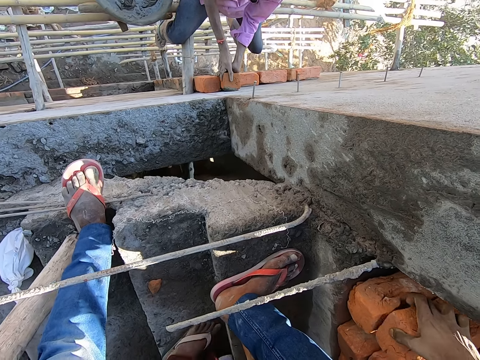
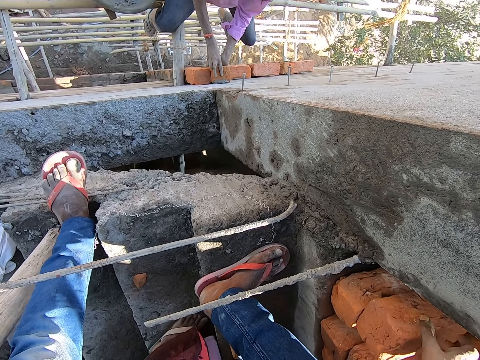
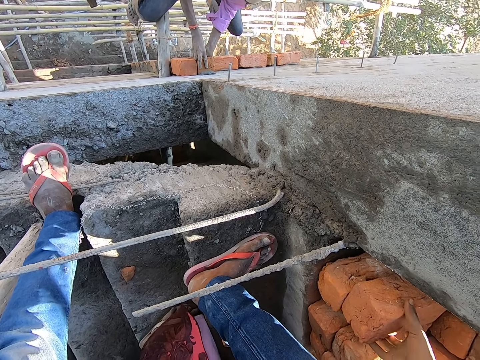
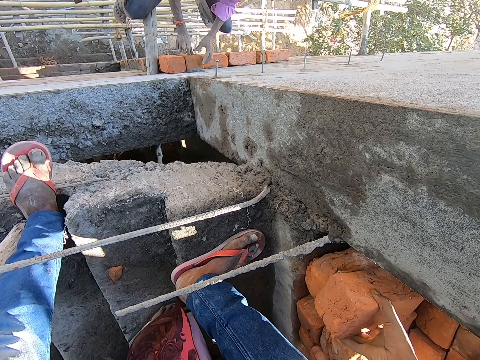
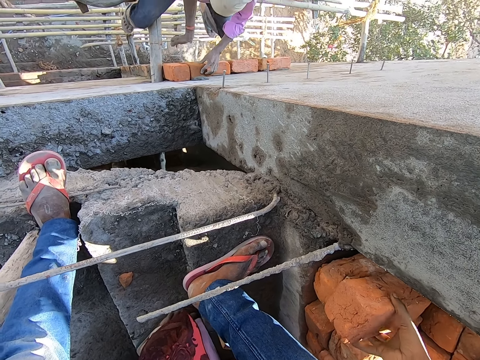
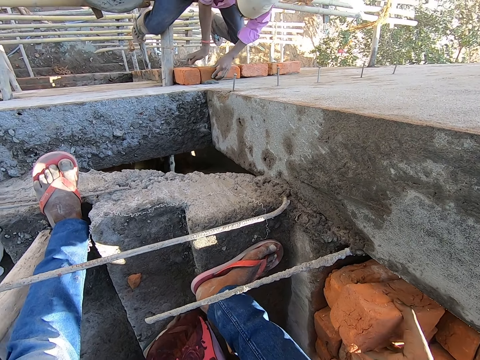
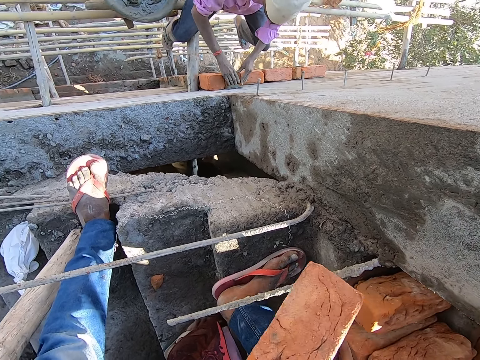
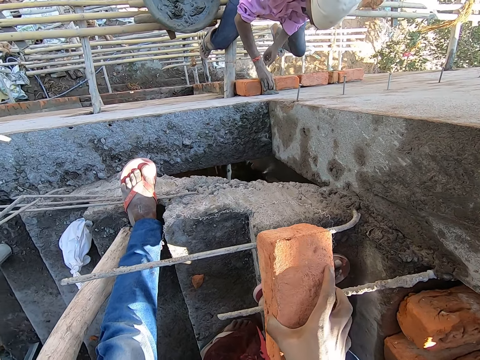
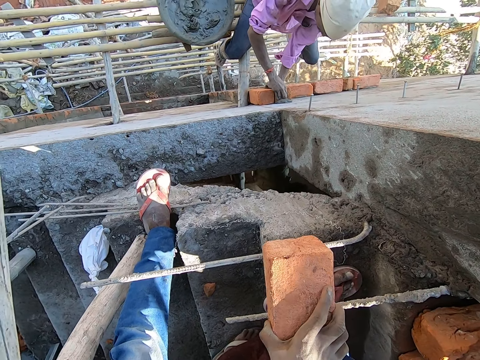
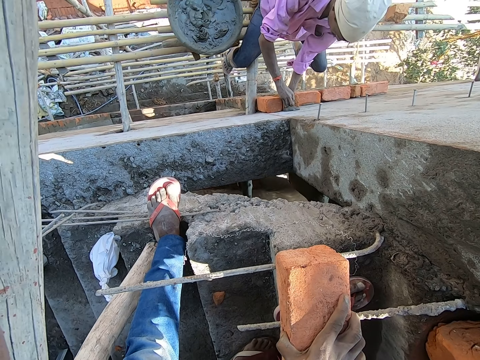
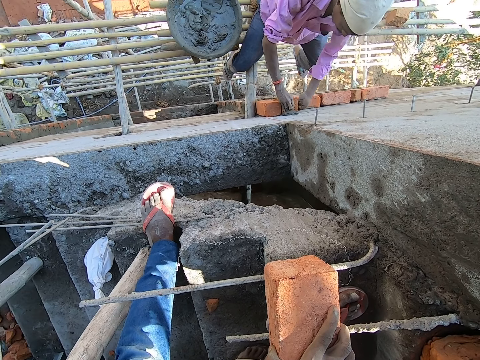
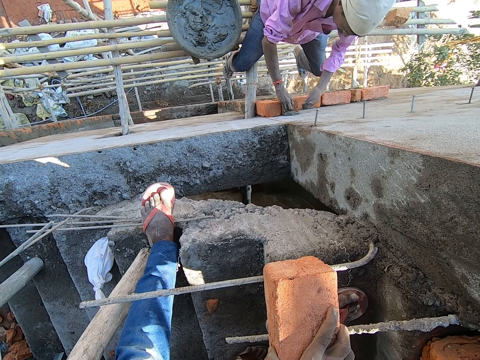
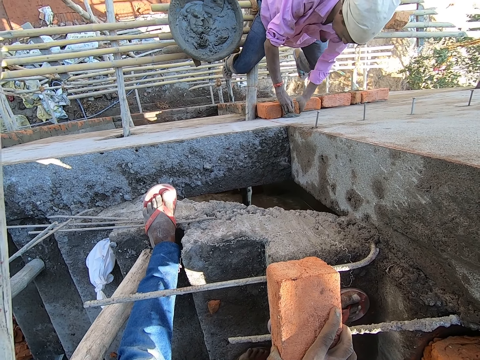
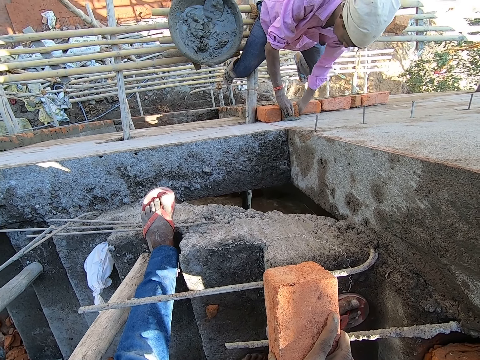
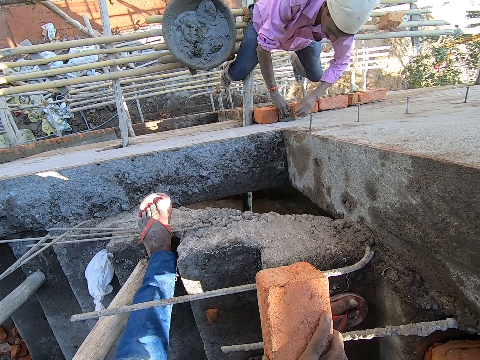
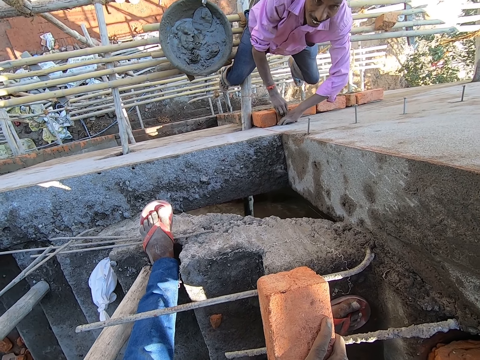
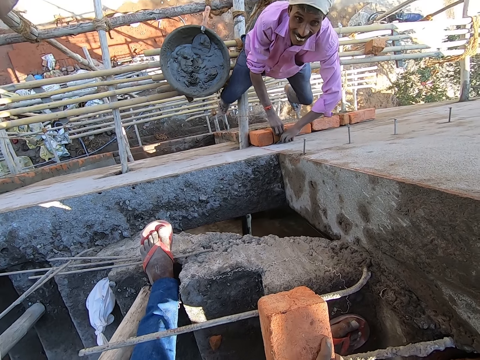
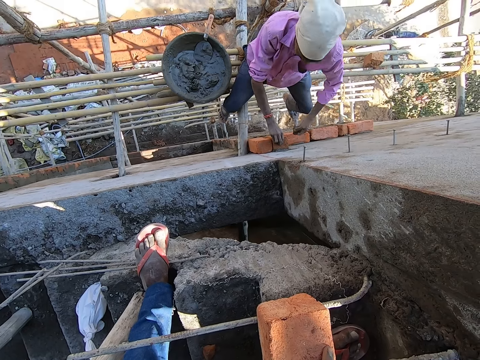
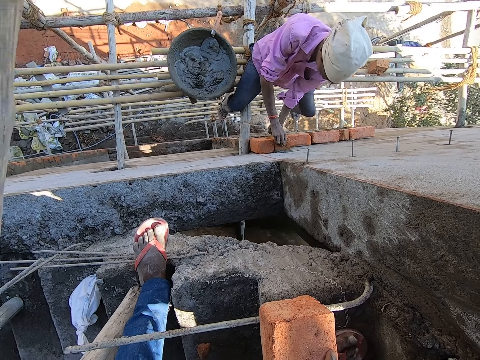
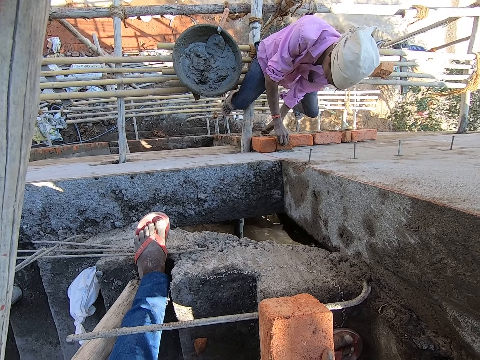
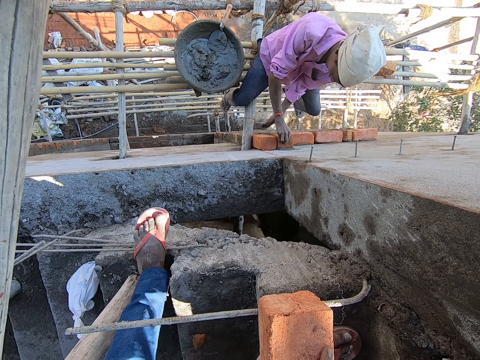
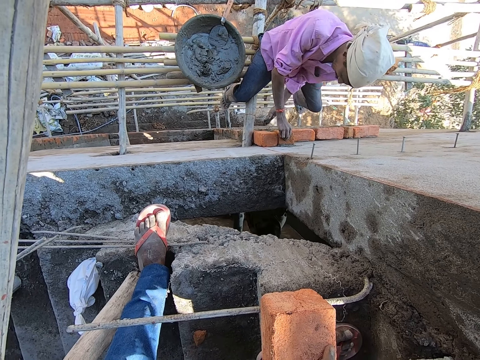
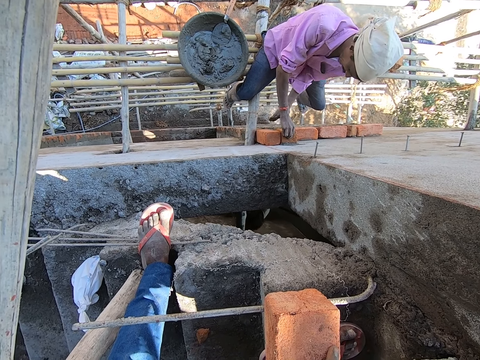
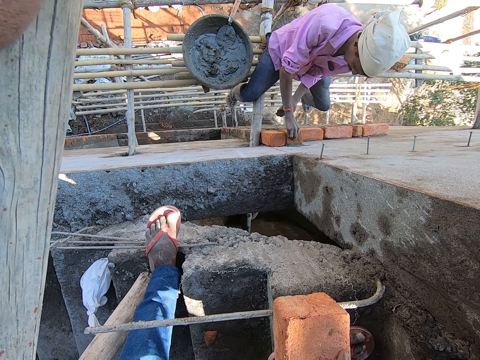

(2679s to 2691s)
The camera wearer picks up a brick from the stack of bricks with his right hand. He places the brick on the iron rods with his right hand.

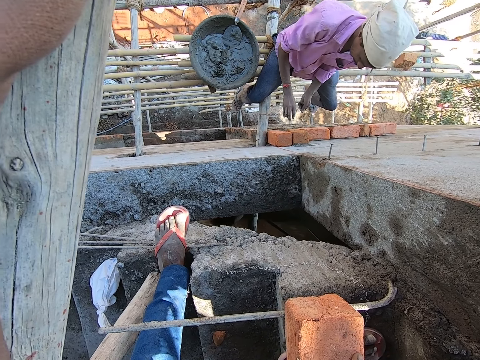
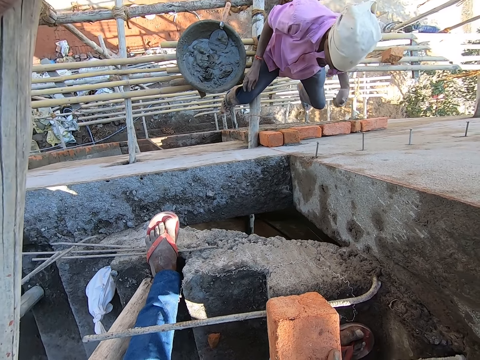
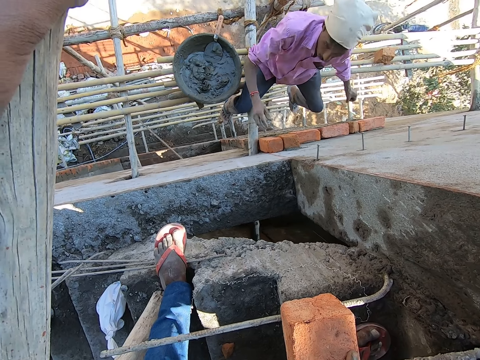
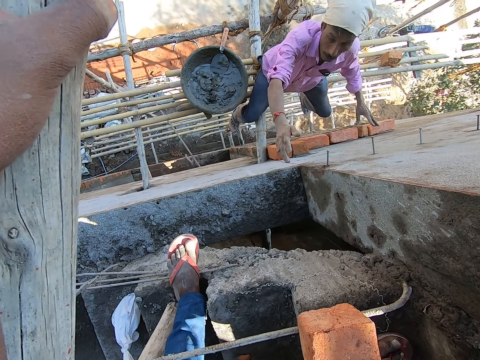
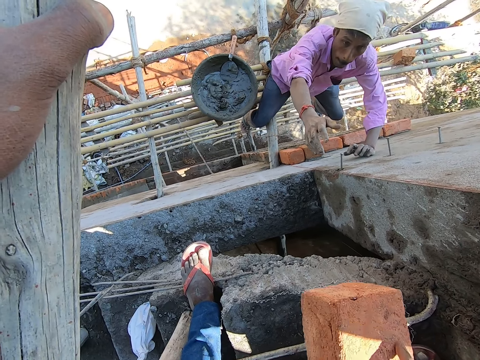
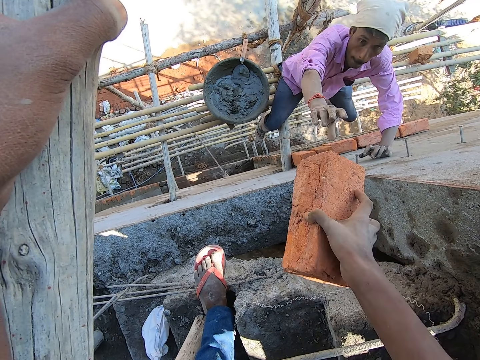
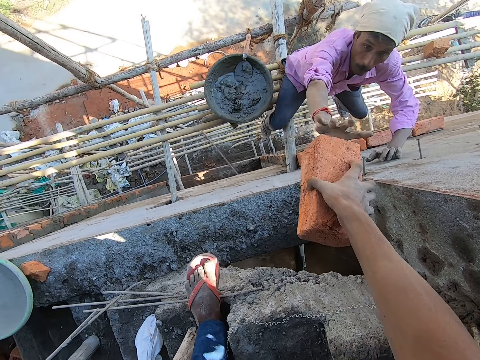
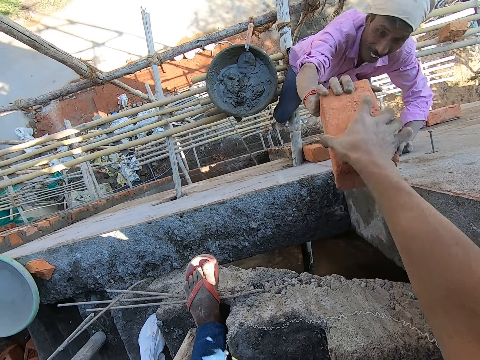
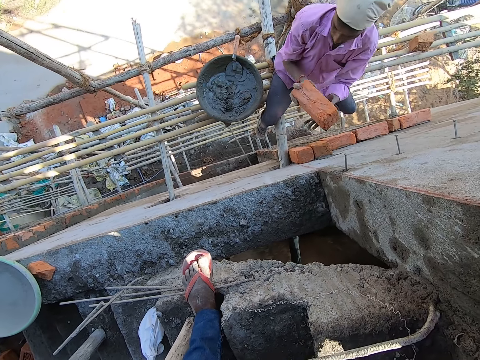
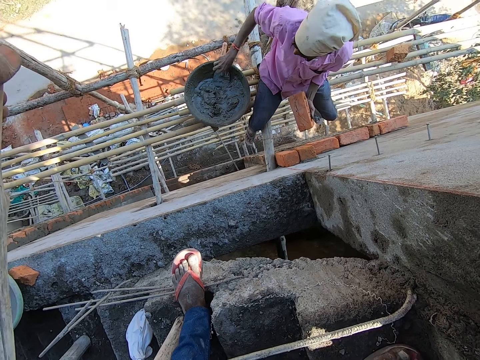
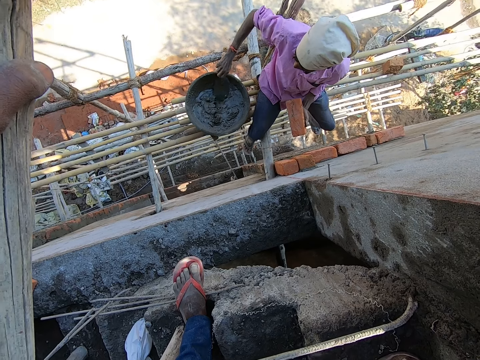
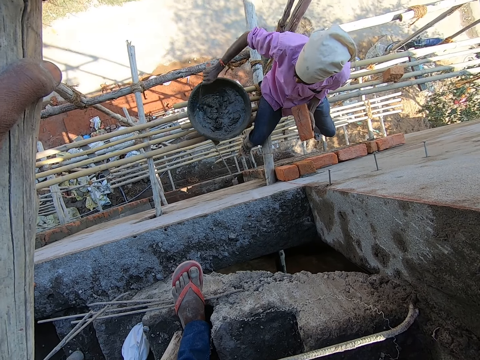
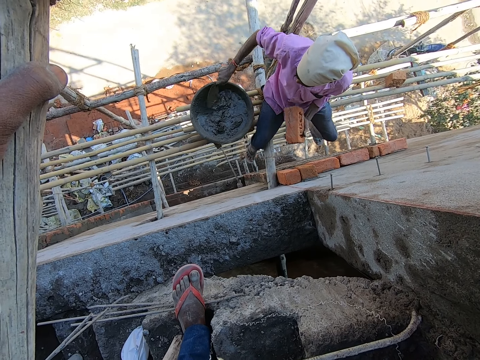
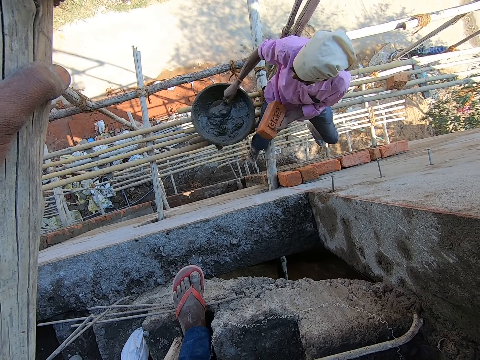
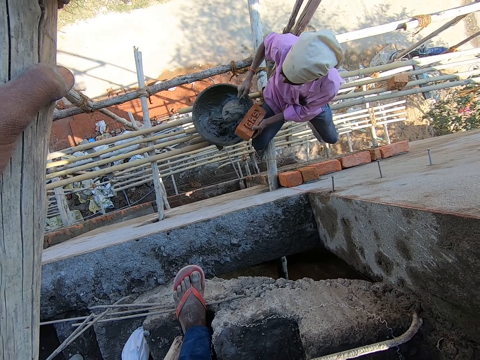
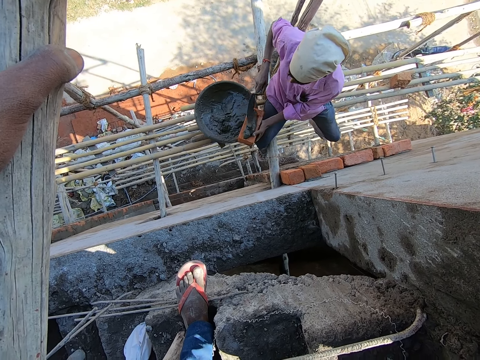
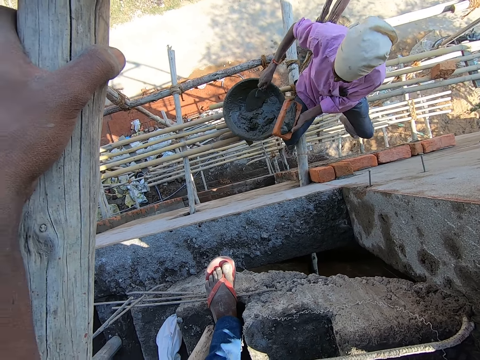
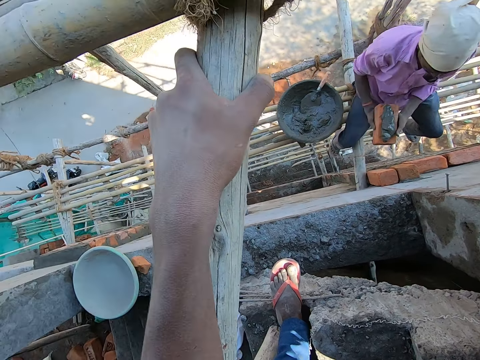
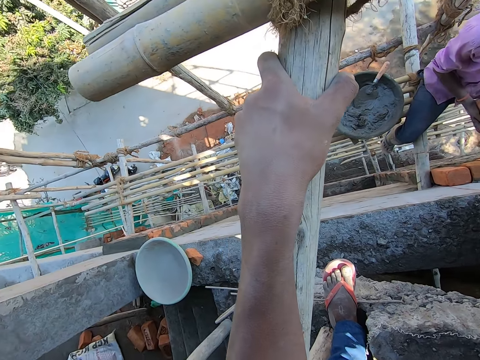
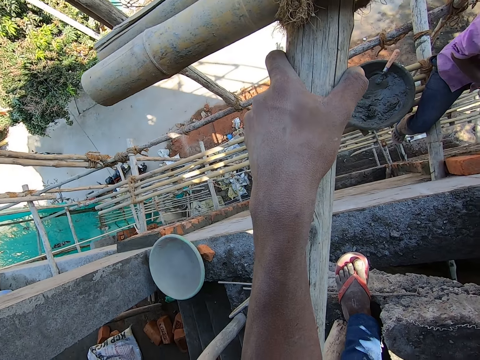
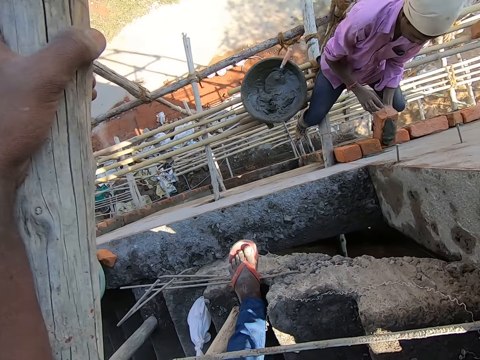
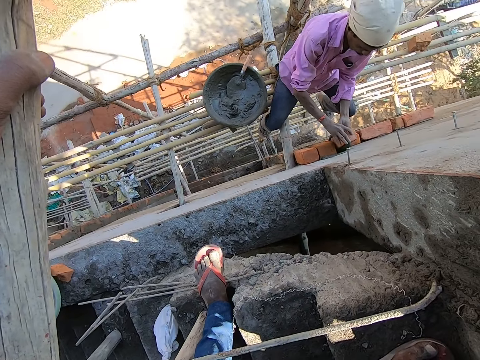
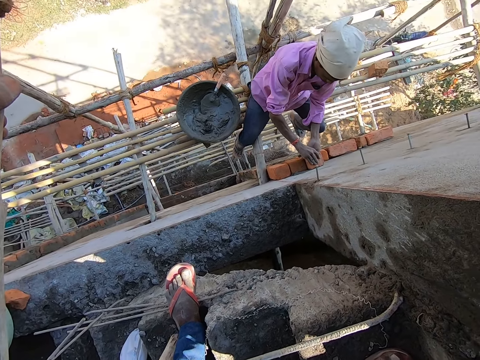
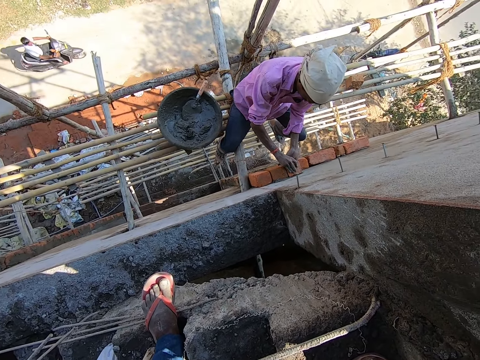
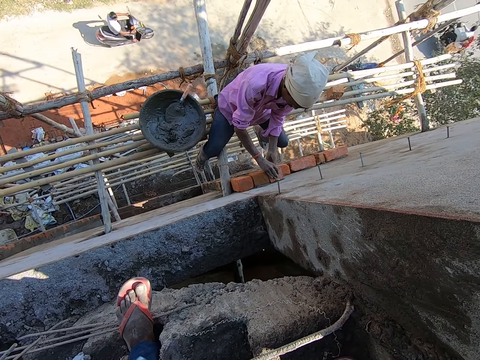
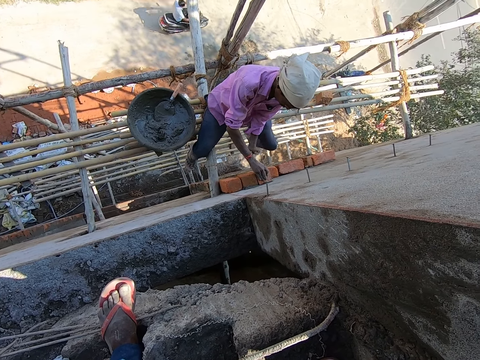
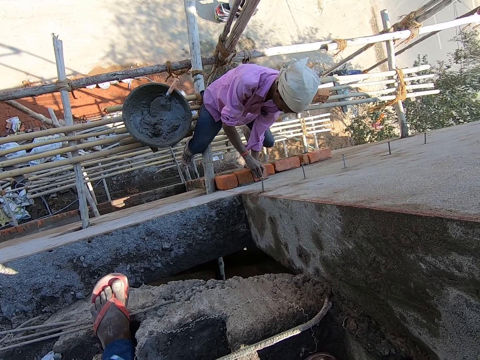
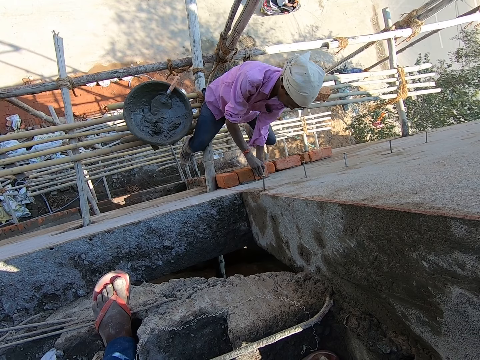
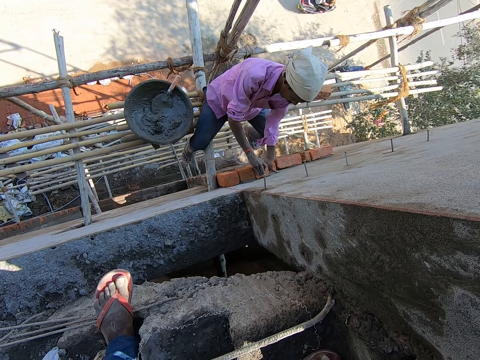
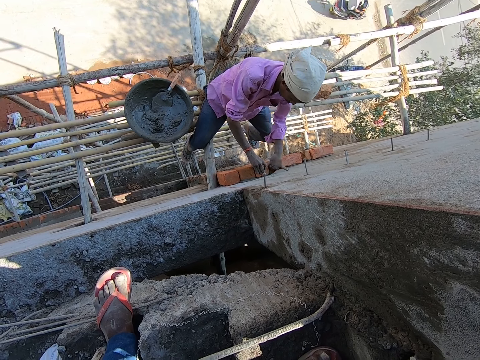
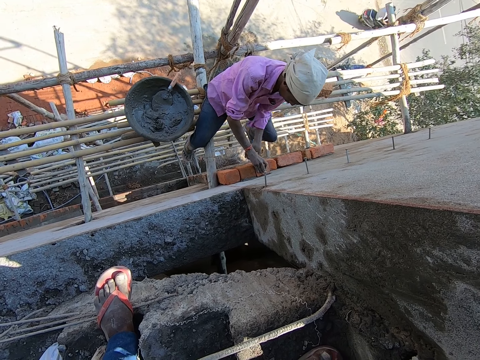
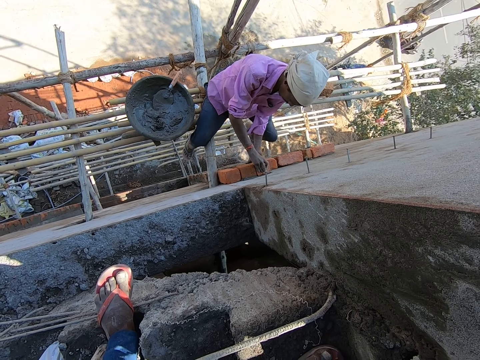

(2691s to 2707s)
A man places his left hand on the wall. The camera wearer passes the brick to the man with his right hand. The man passes the brick from his right hand to his left hand. The man scoops mortar from the head pan with the trowel in his right hand. The man puts mortar on the brick with the trowel in his right hand. The man drops the trowel in the head pan with his right hand. The man sets the brick on the wall with both hands.
